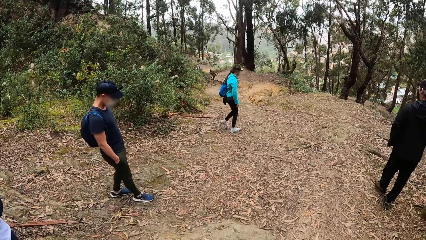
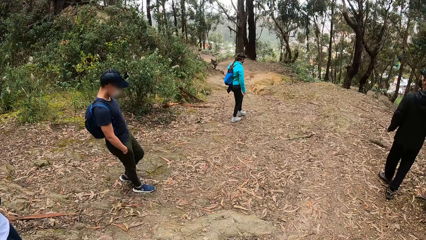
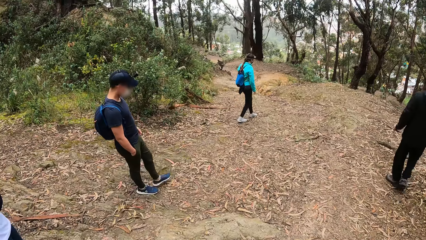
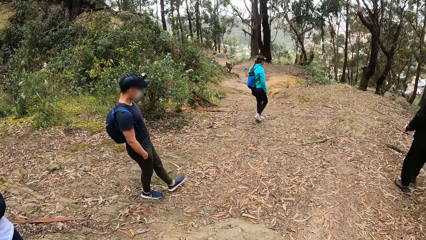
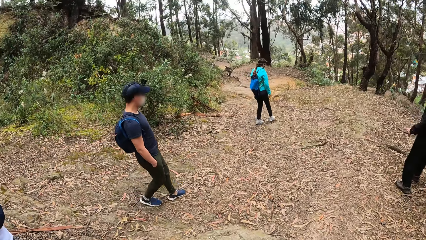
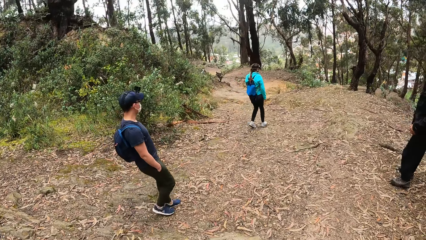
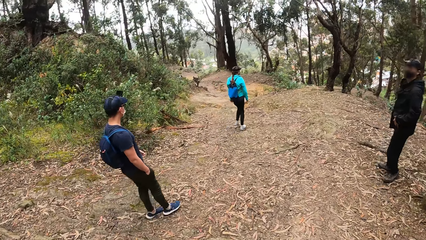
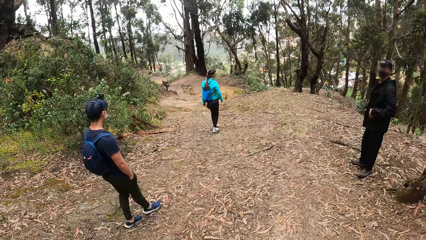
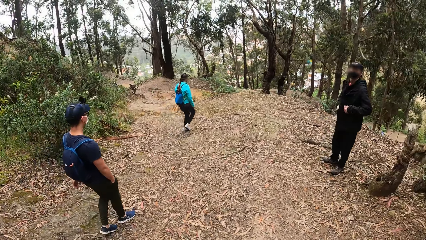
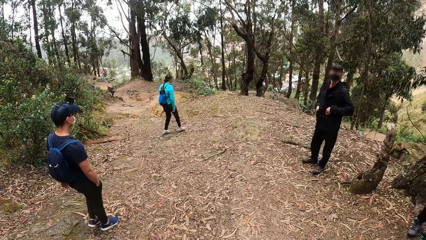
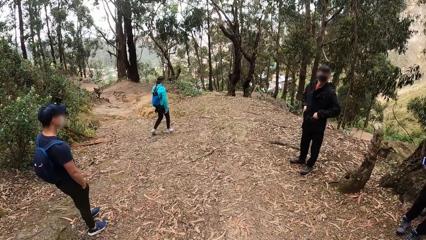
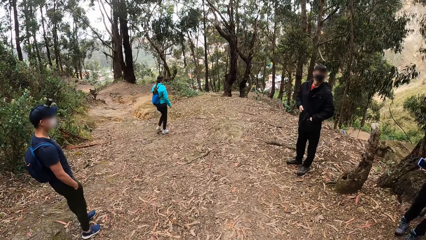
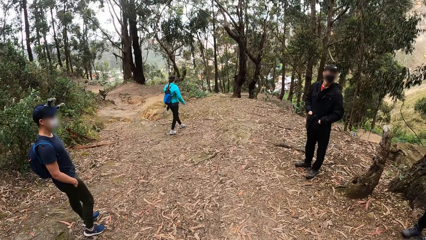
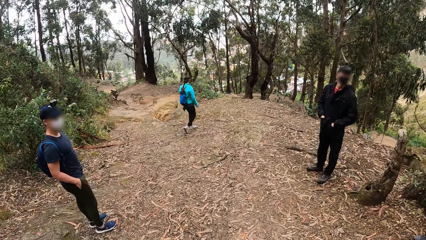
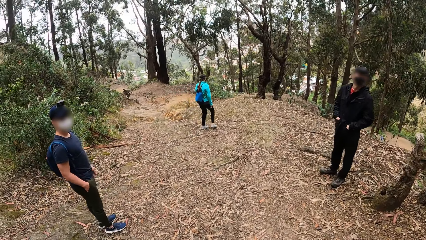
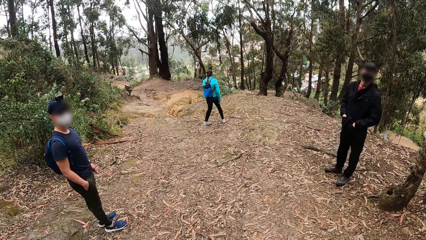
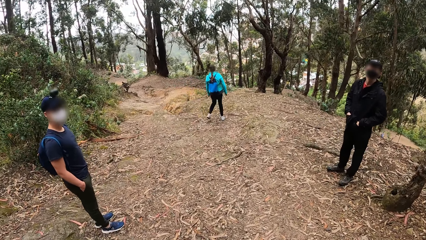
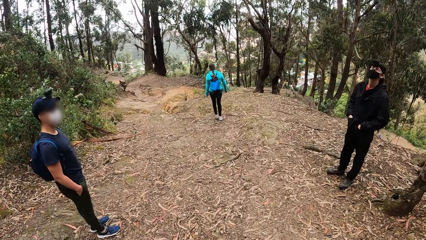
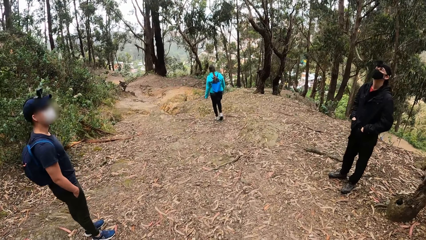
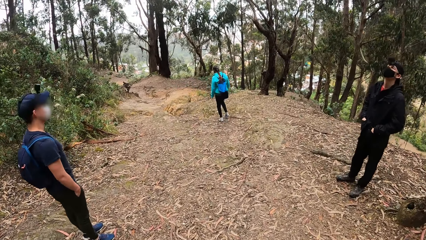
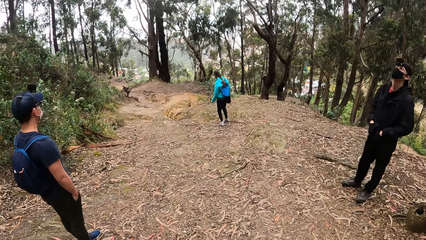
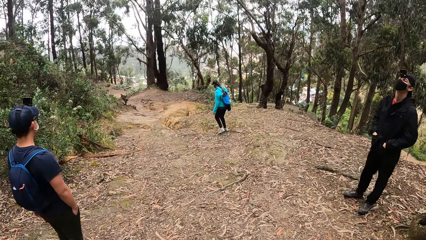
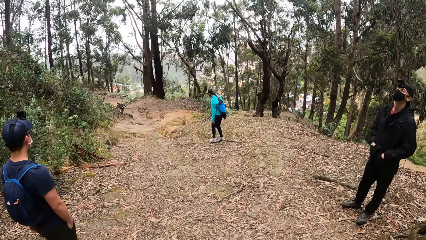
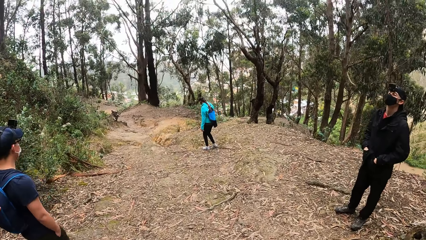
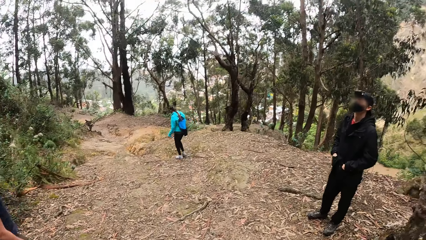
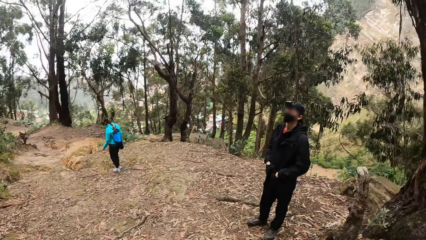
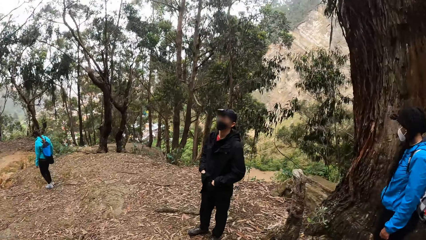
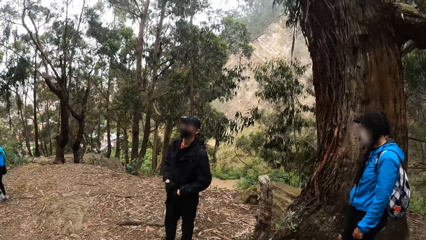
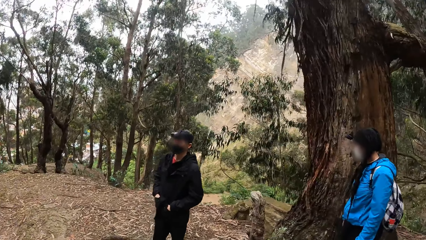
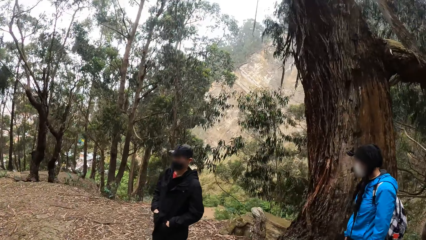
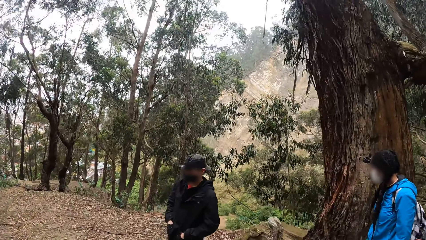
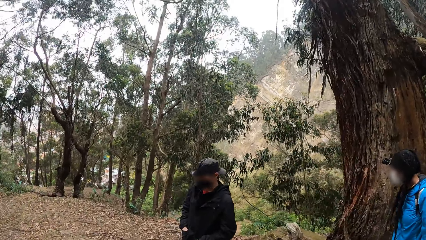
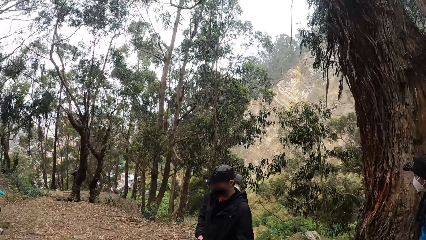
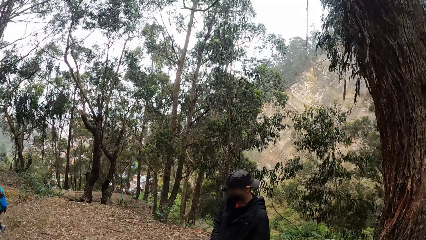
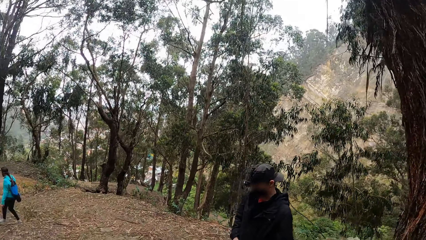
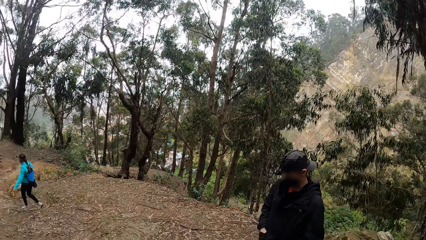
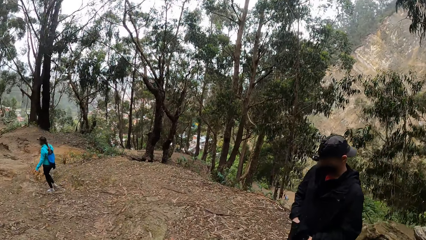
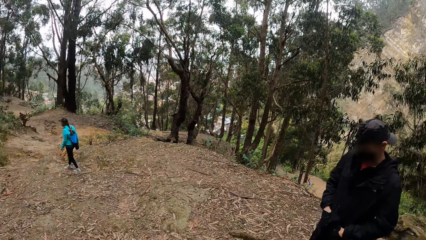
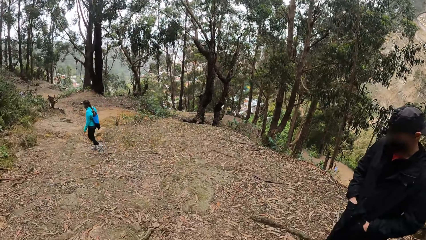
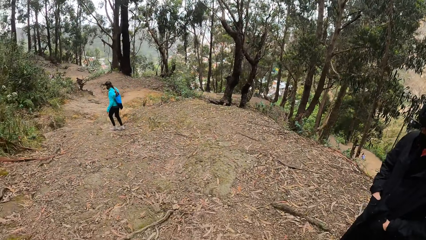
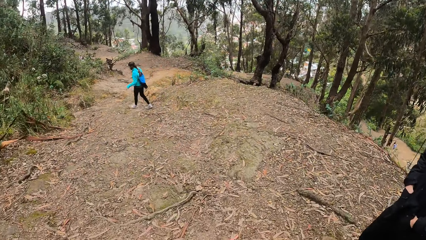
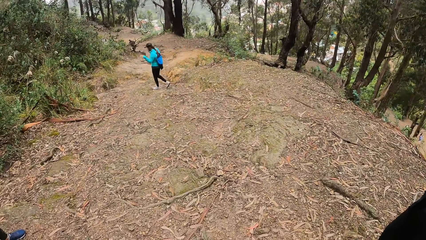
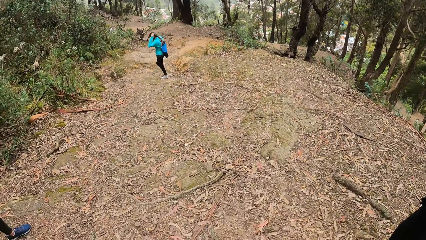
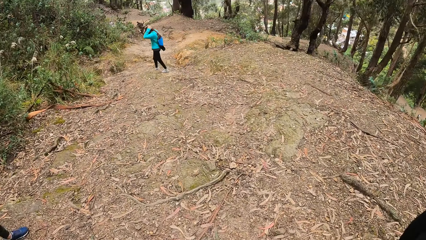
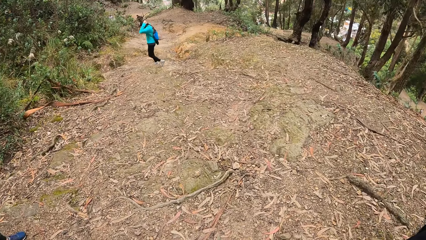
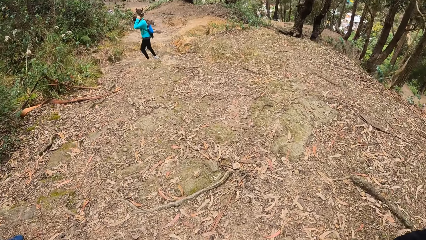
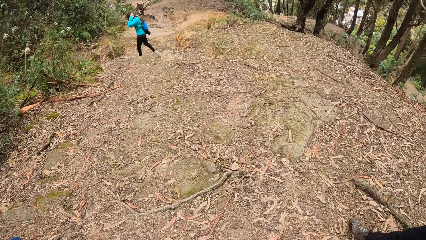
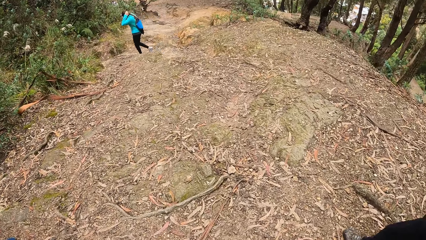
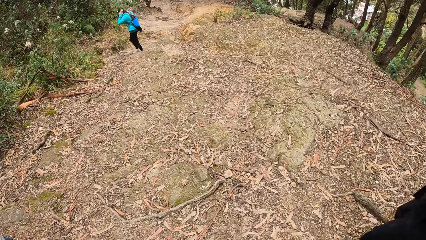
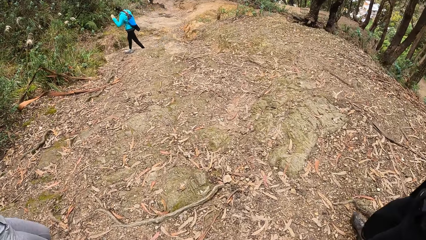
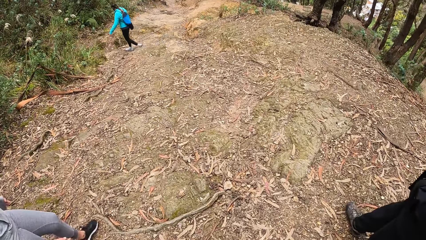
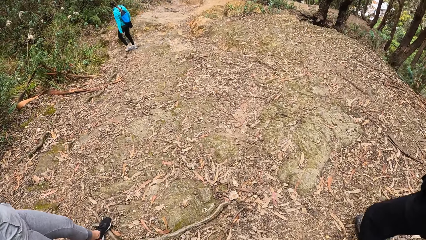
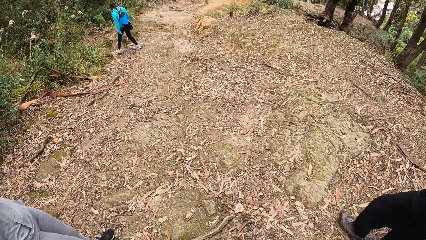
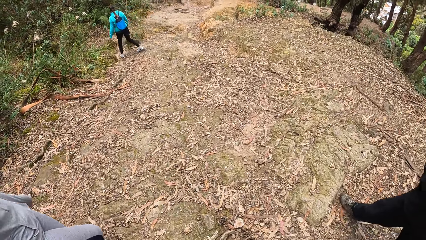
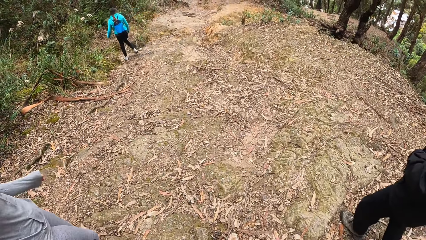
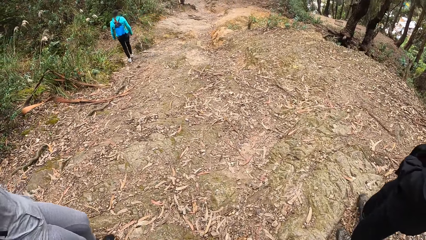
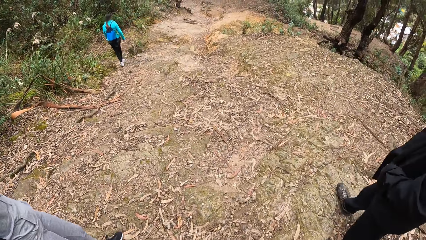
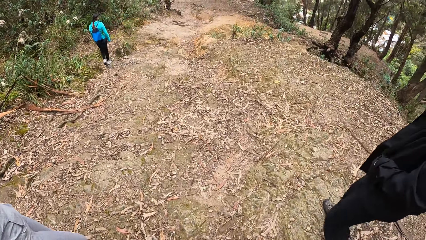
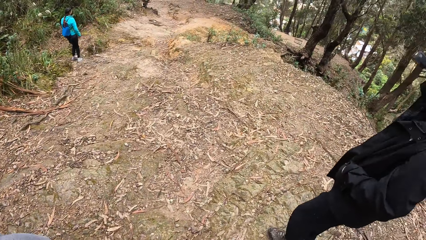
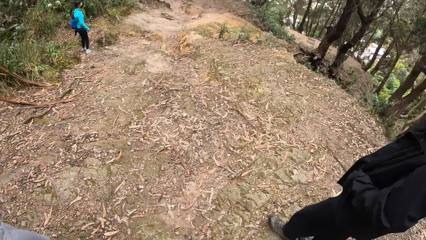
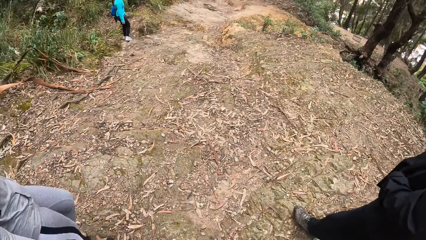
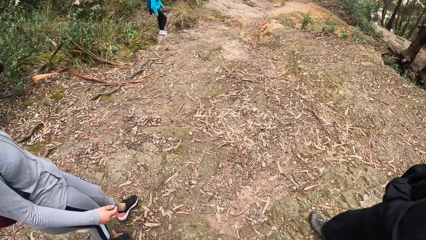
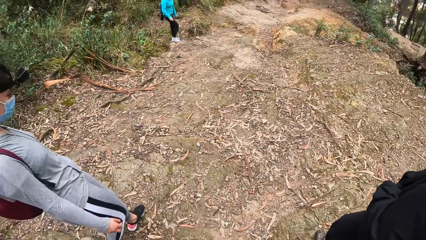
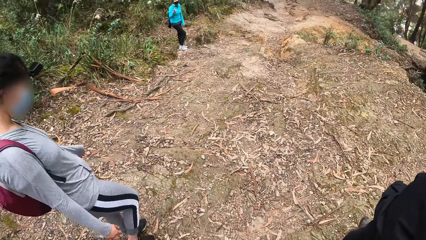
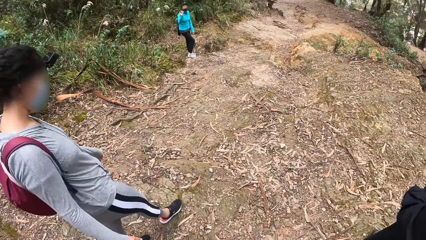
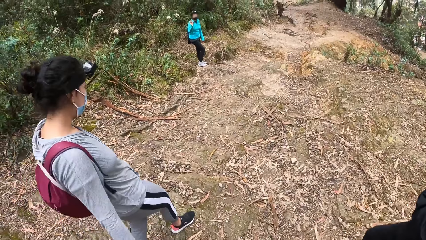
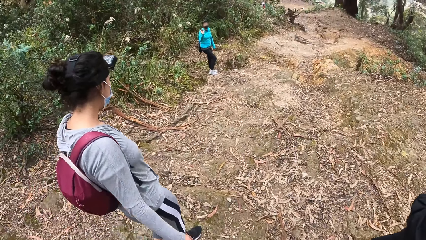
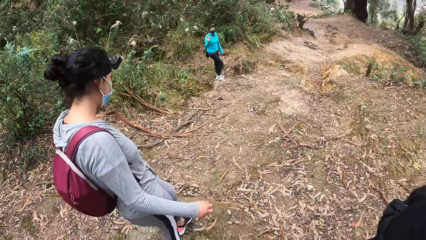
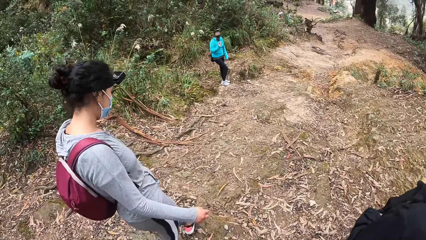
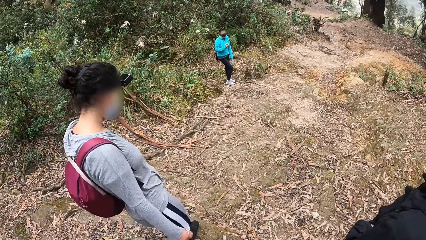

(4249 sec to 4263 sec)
The camera wearer hikes along the path in the woods with the group of people. The woman touches her head with her left hand.

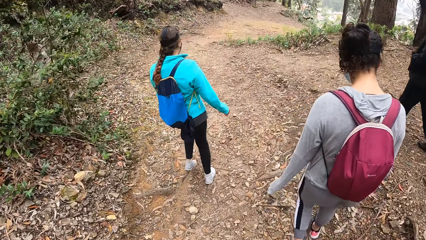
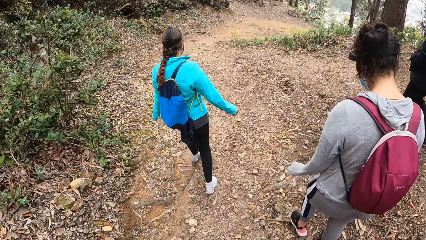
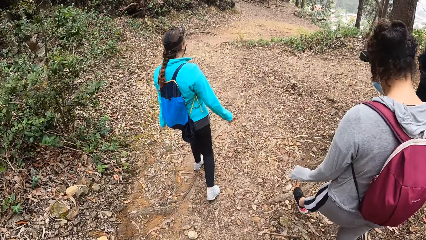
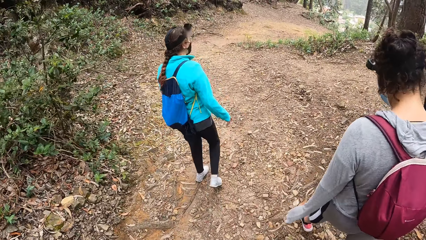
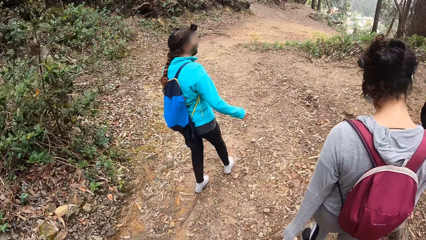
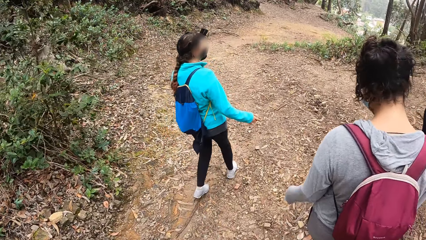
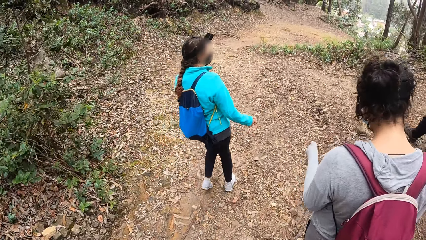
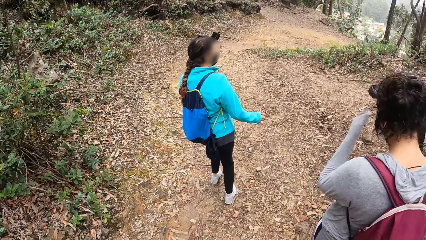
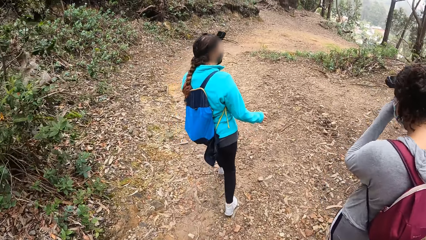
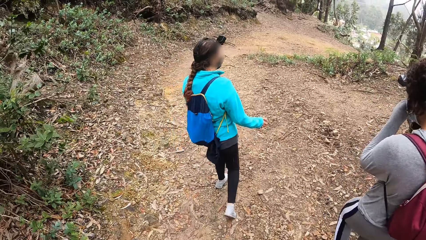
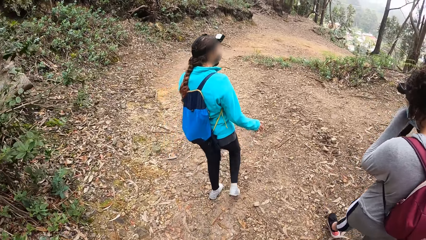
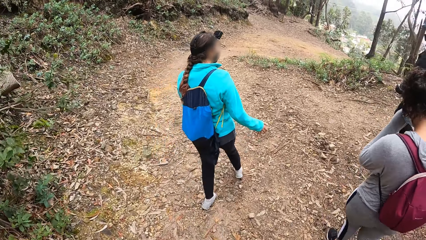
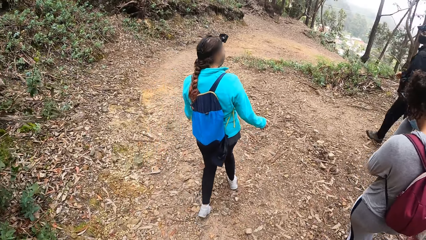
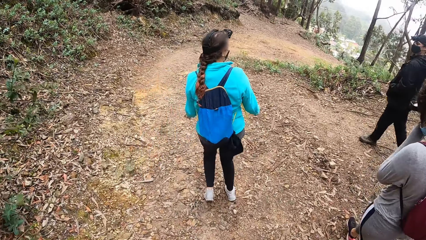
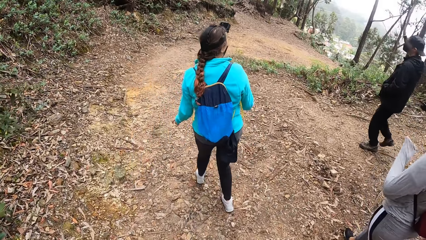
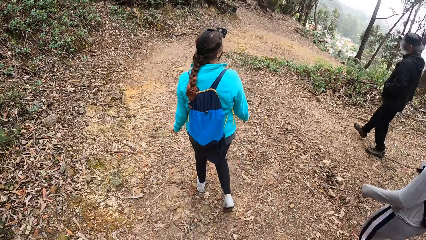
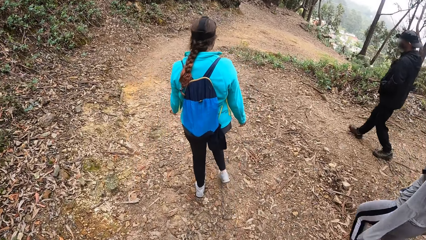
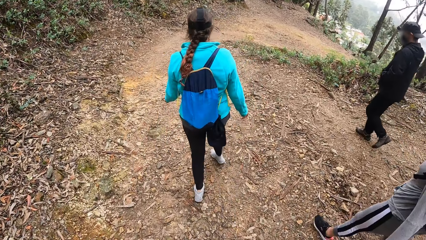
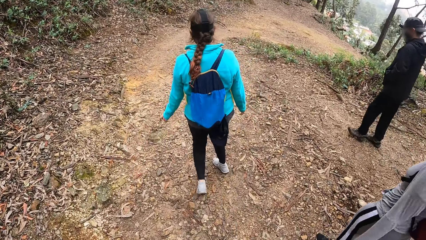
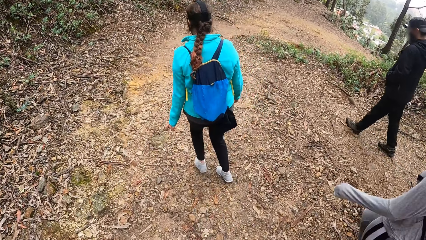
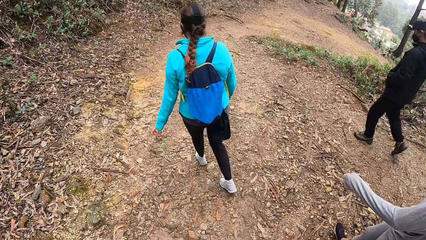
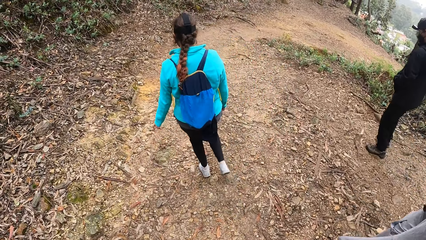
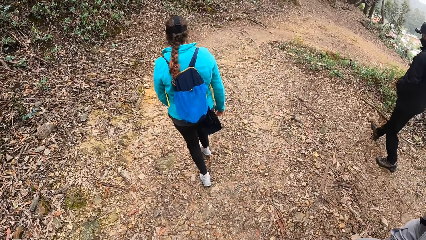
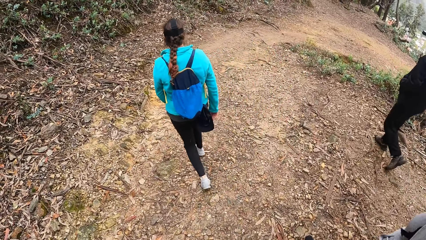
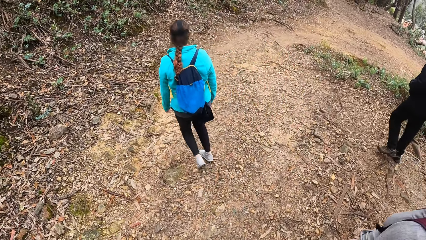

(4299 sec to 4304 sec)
The woman scratches her face with her left hand.
